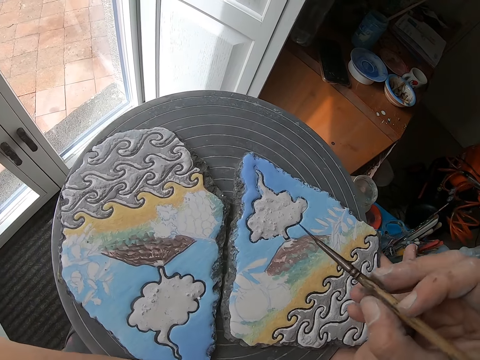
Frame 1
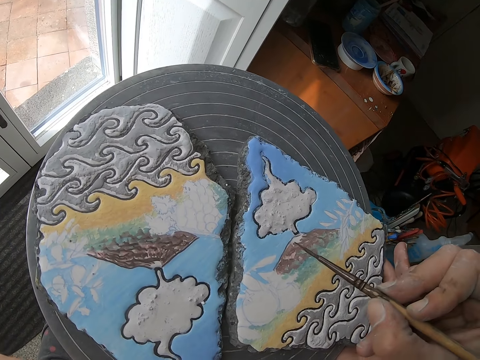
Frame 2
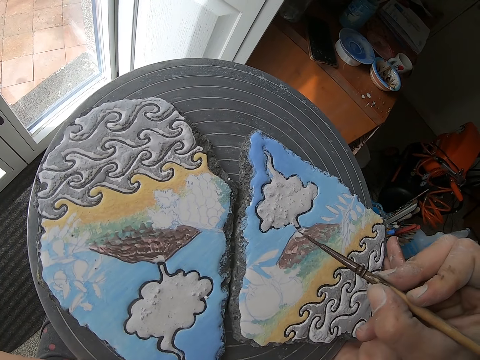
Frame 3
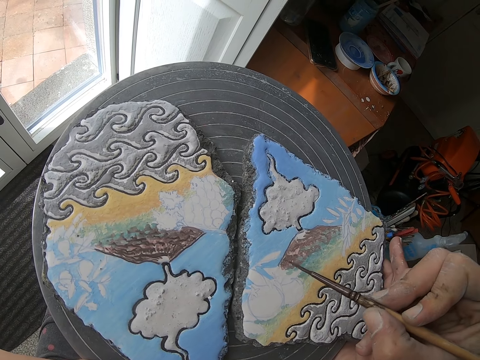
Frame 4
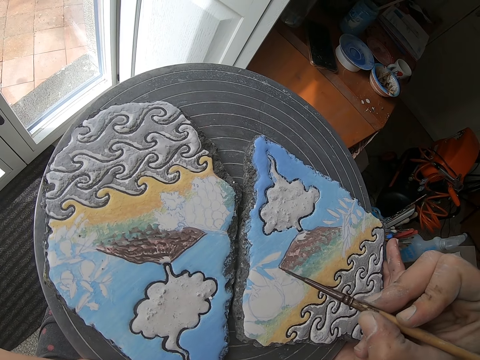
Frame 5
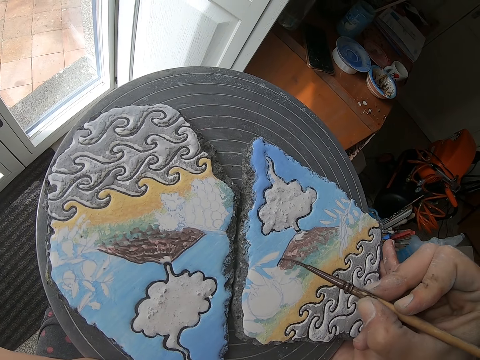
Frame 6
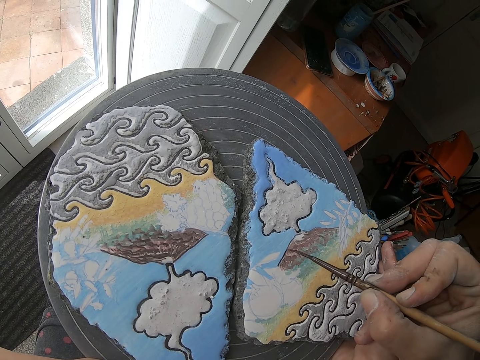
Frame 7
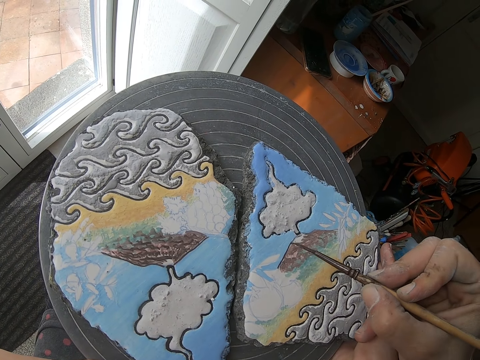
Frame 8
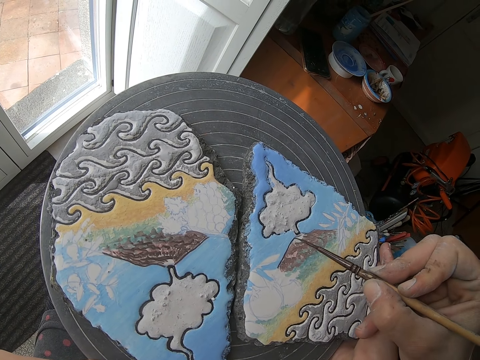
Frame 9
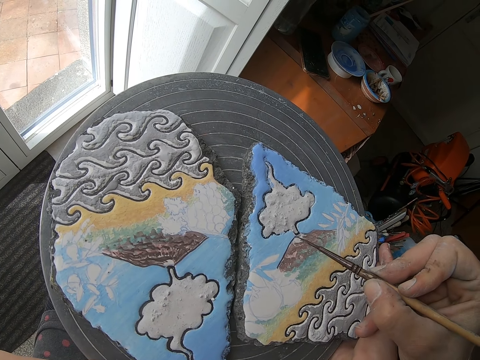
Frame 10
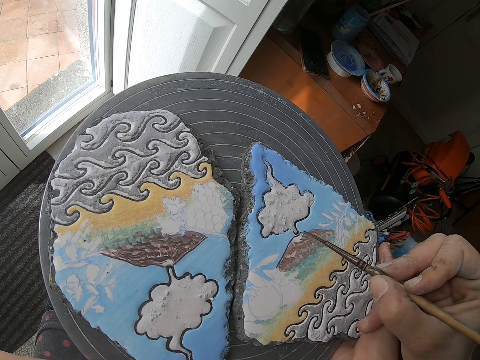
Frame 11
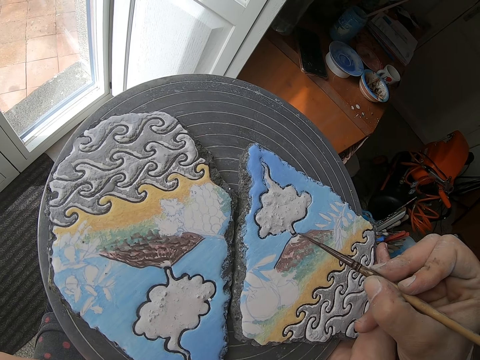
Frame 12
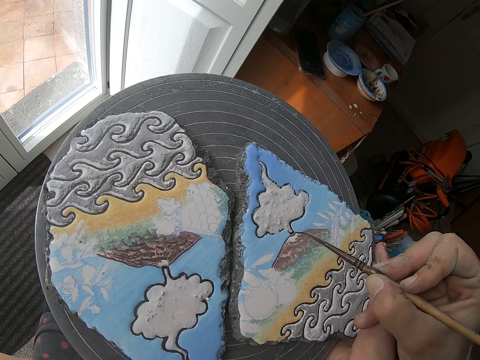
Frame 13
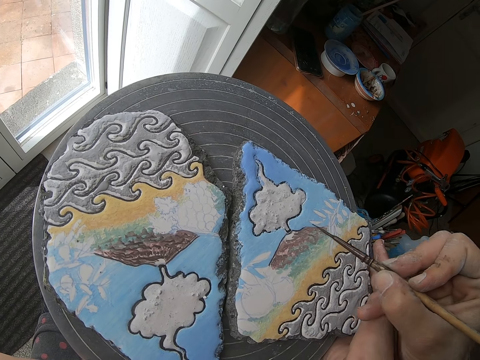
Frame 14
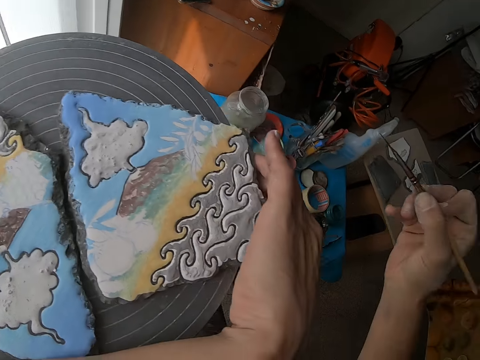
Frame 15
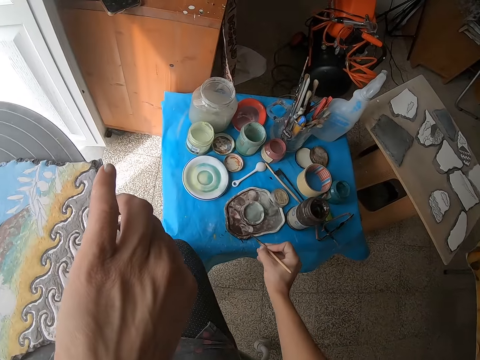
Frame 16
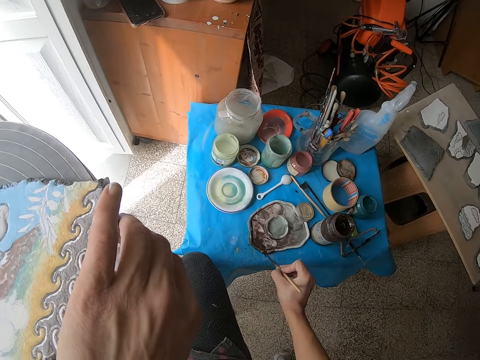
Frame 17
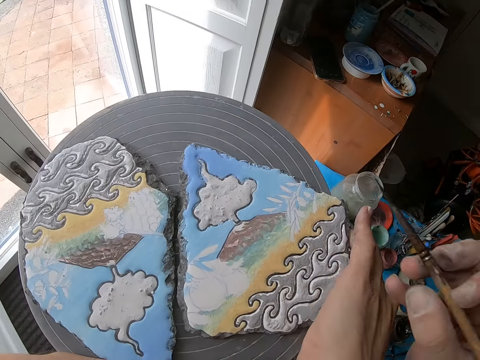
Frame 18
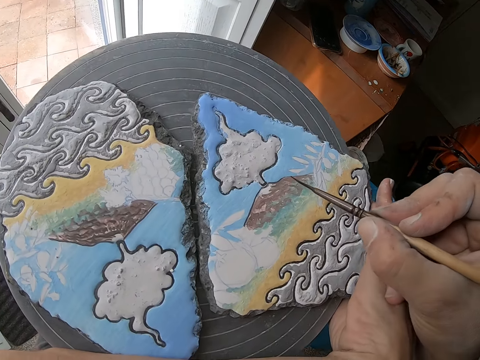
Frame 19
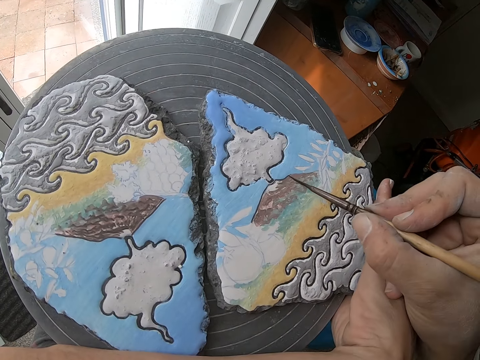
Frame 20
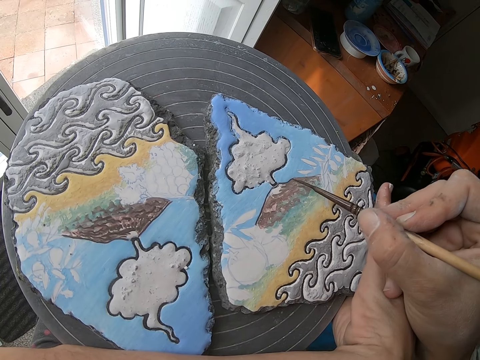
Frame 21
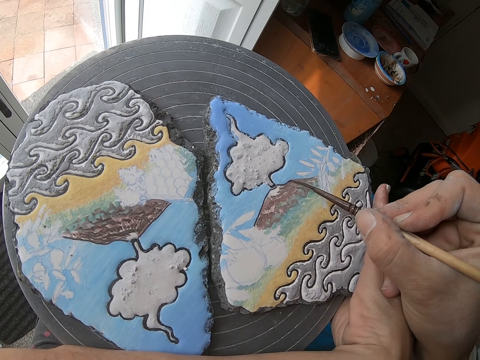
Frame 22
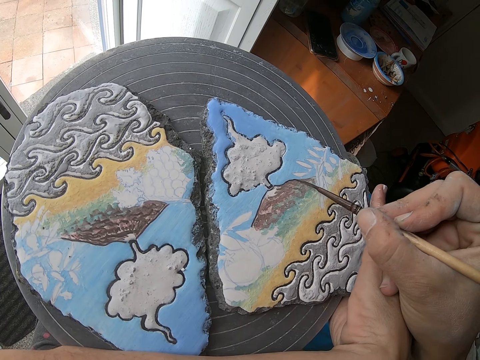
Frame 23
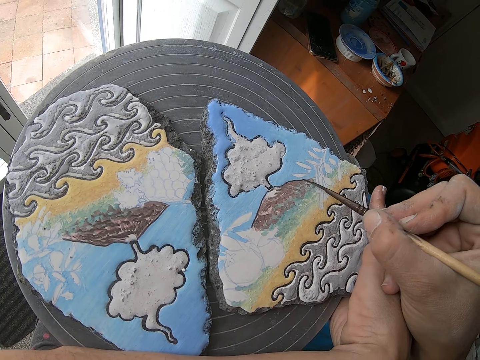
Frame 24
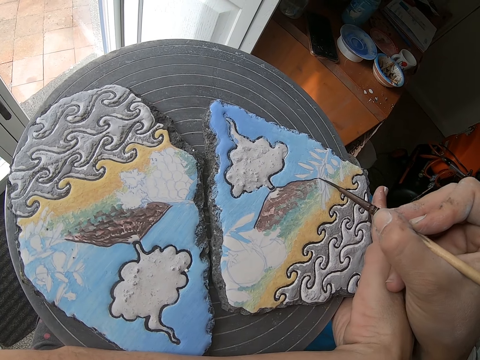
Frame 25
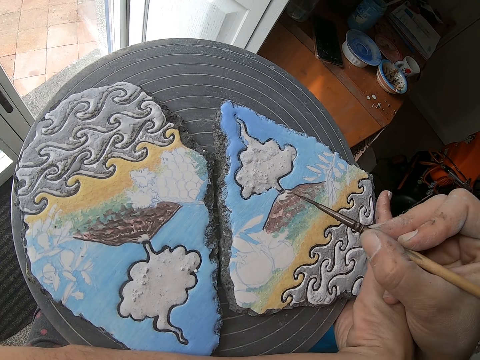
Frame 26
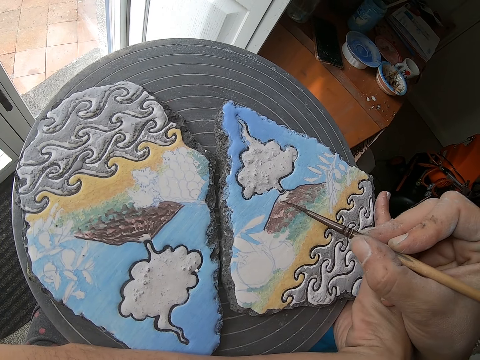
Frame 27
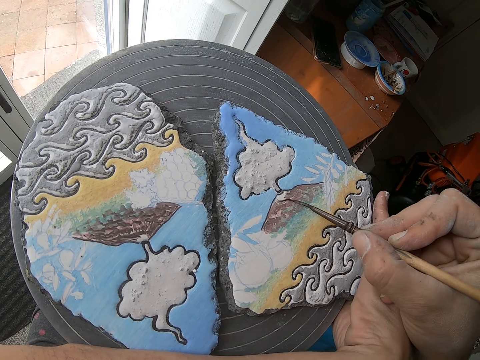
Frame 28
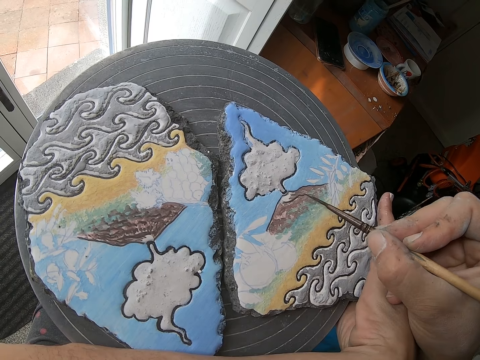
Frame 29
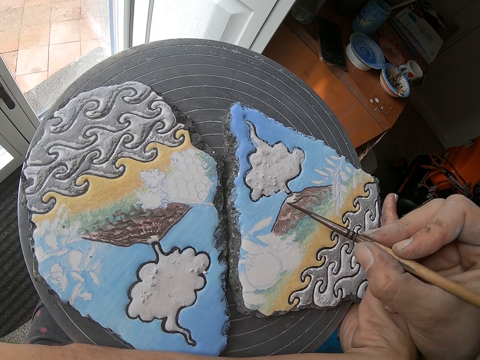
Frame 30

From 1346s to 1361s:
The camera wearer paints the clay canvas with the paint brush in her right hand. She takes paint from the paint palette with the paint brush in her right hand. She paints the clay canvas with the paint brush in her right hand.

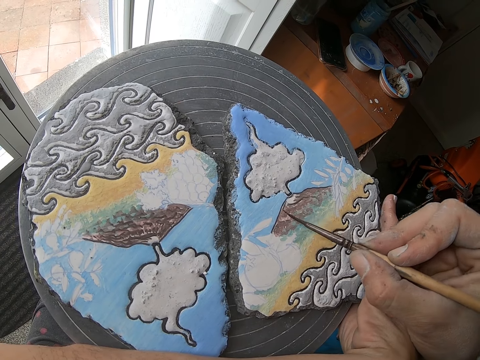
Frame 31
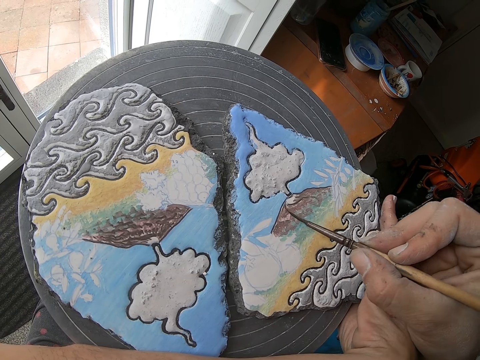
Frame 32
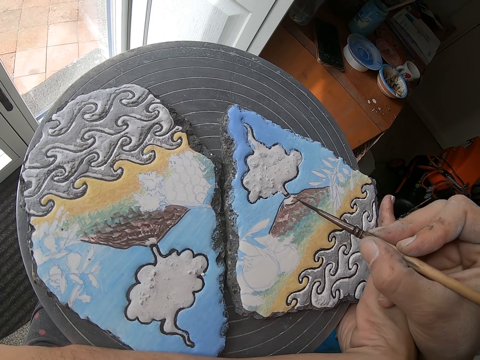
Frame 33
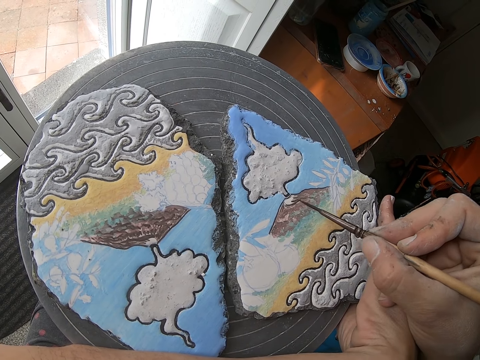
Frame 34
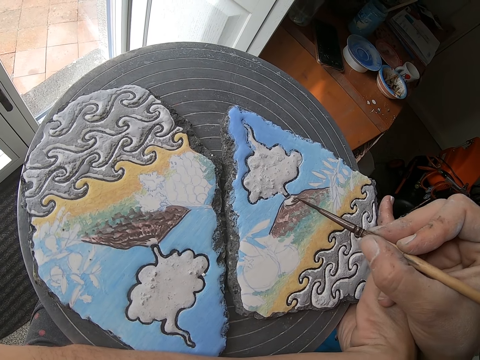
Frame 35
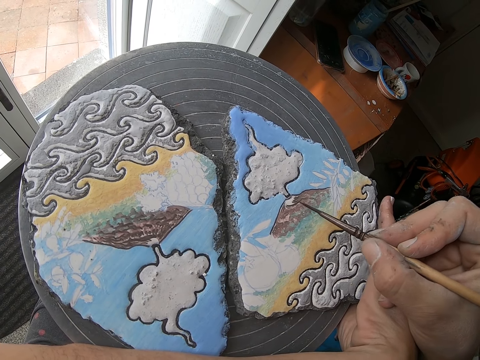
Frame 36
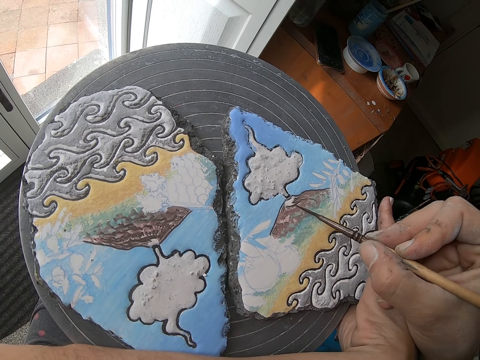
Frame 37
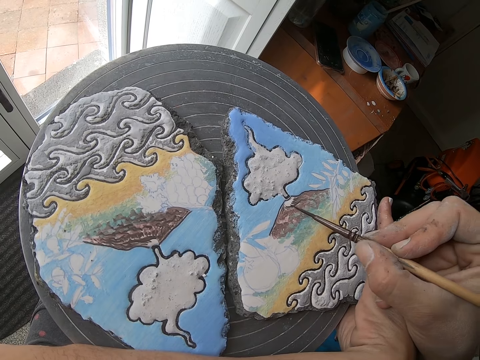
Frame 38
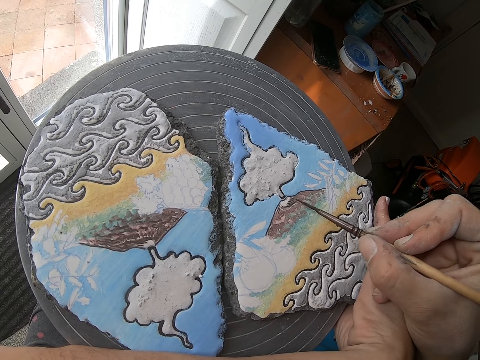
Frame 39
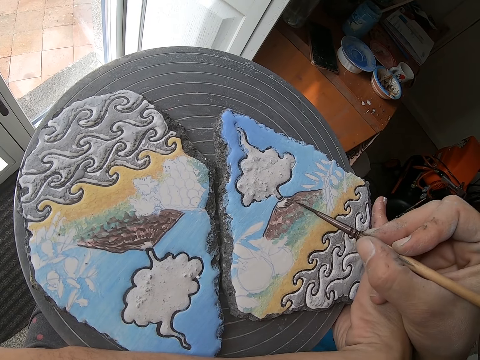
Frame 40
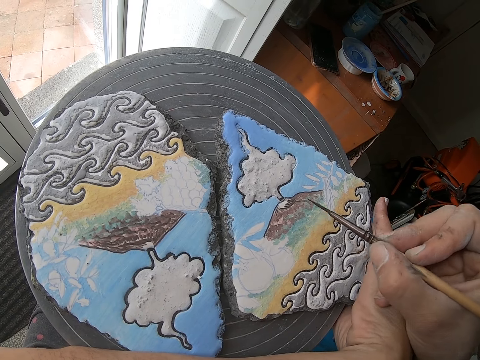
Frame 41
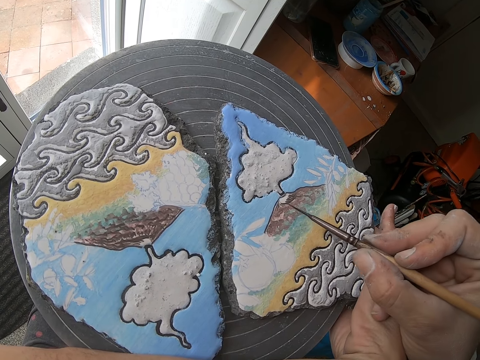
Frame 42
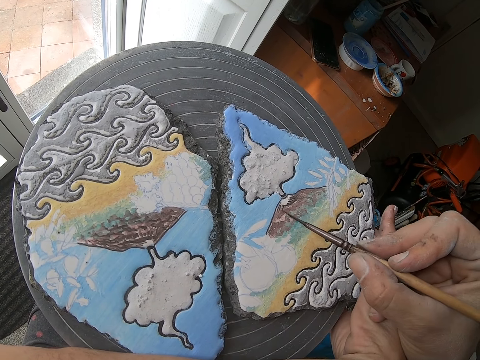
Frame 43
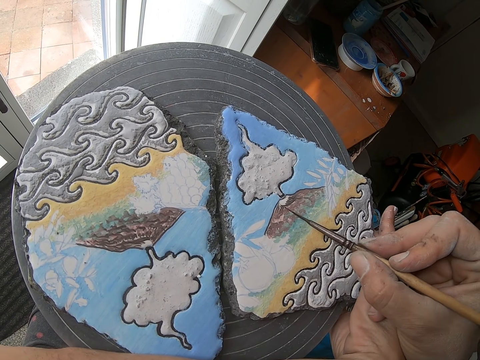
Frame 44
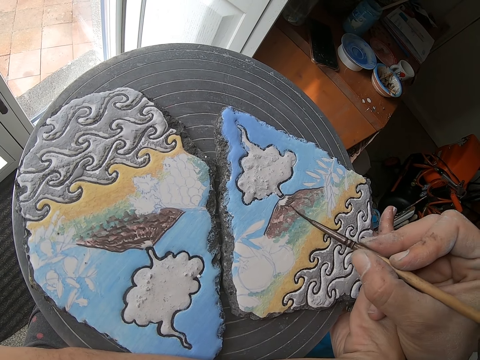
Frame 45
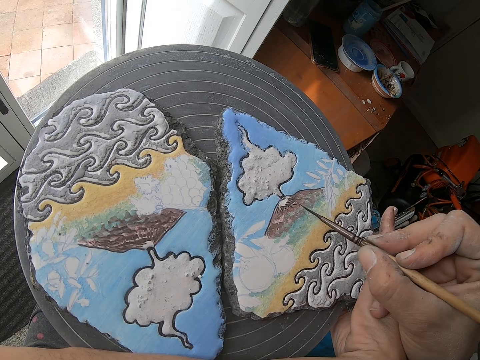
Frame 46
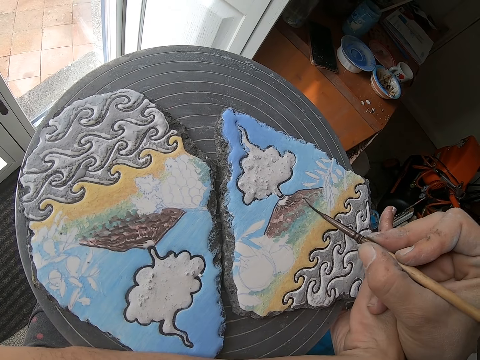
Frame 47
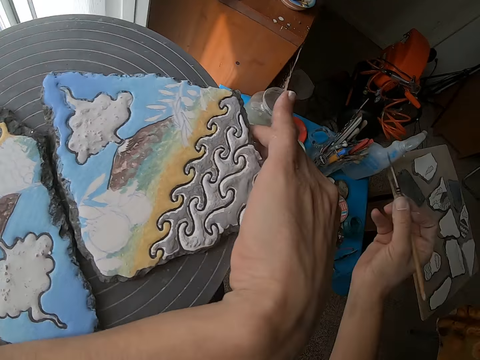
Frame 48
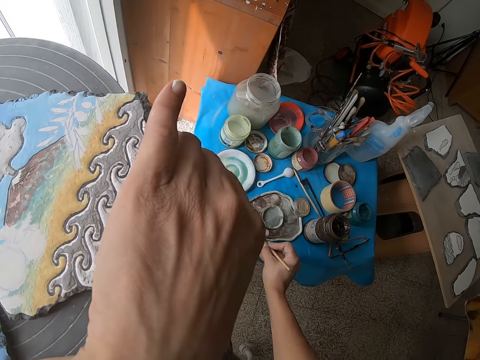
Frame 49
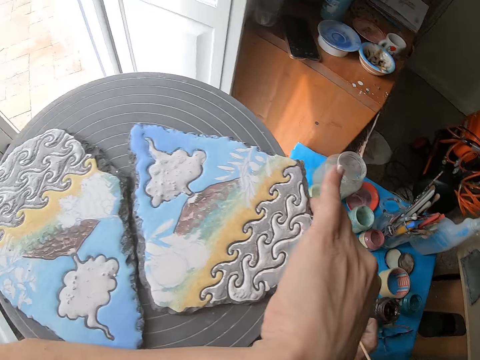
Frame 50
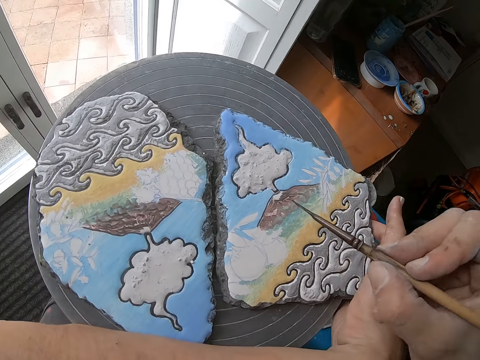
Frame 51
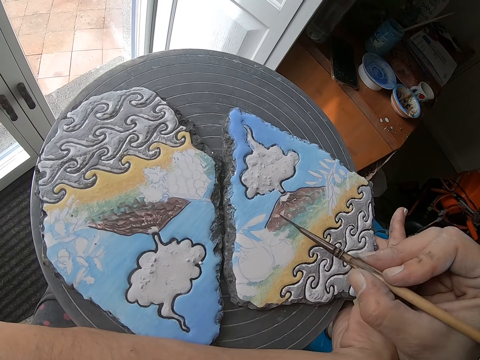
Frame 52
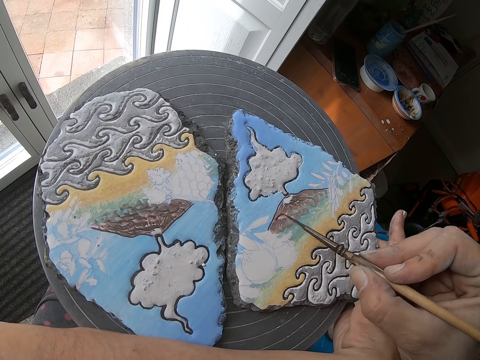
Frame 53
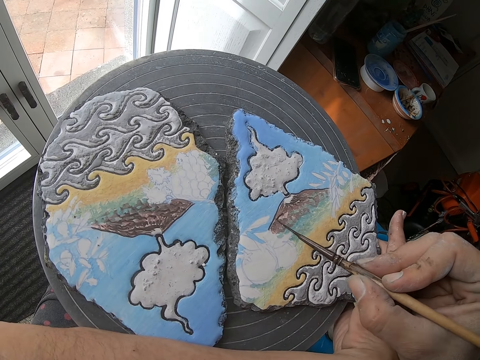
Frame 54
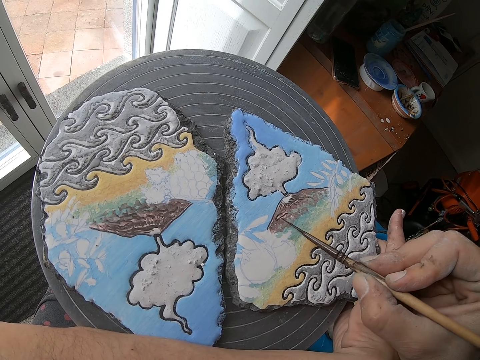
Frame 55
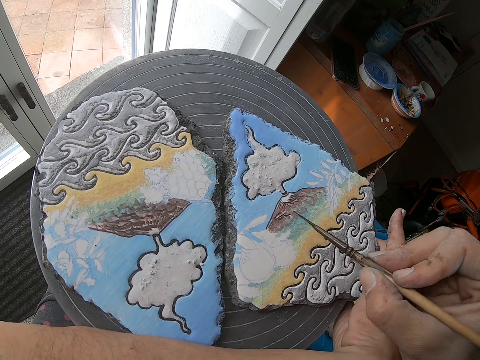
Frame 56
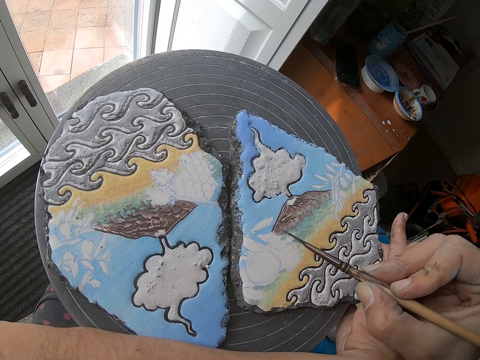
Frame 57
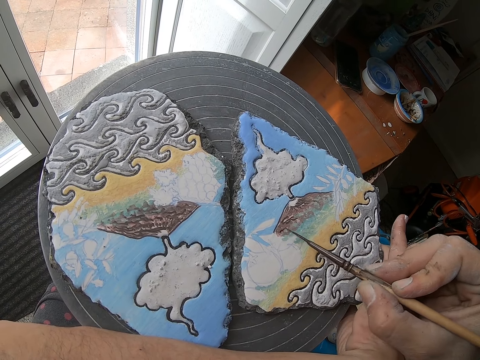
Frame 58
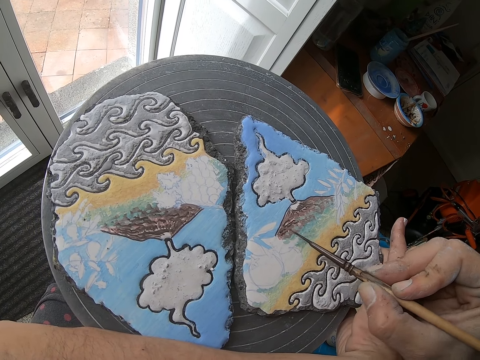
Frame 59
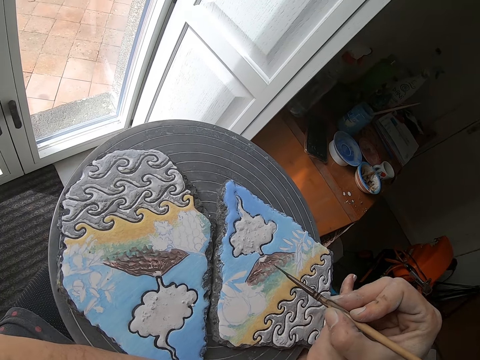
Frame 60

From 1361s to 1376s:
The camera wearer reaches for the paint on the table. He scoops some paint with the brush. He paints the embroidery with the brush in his right hand.
